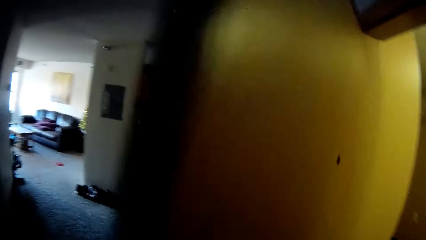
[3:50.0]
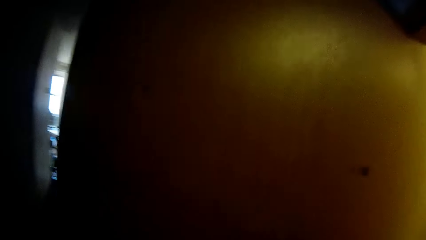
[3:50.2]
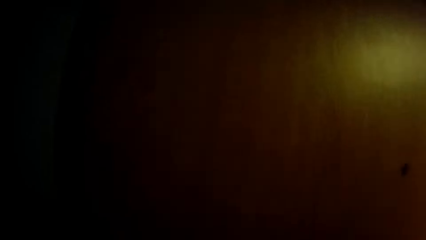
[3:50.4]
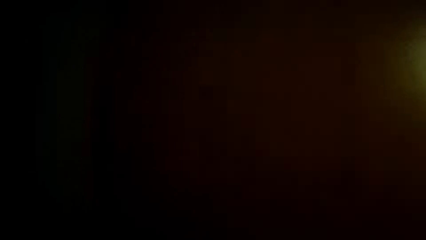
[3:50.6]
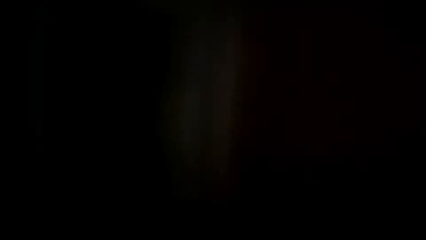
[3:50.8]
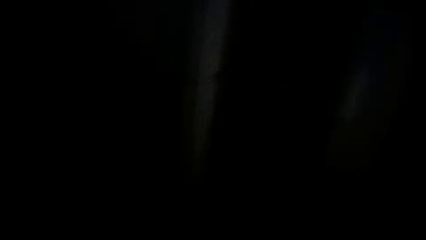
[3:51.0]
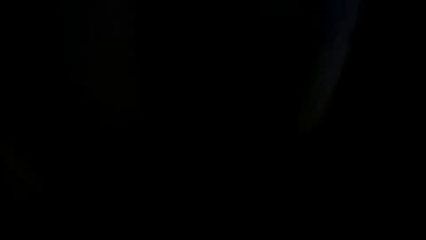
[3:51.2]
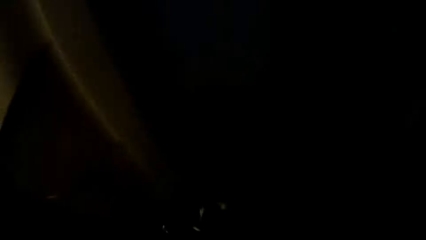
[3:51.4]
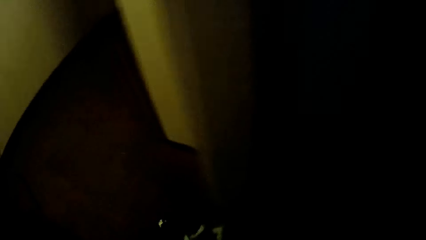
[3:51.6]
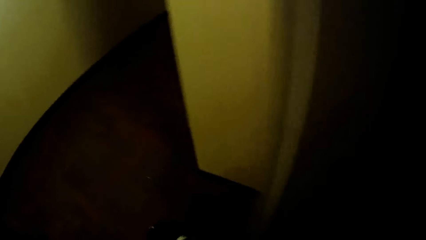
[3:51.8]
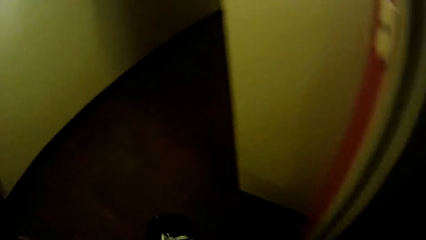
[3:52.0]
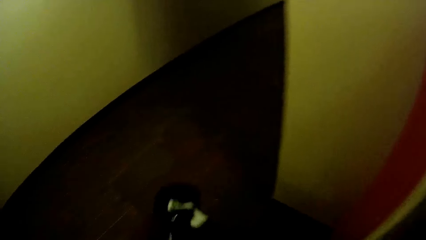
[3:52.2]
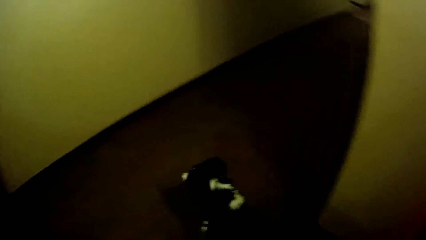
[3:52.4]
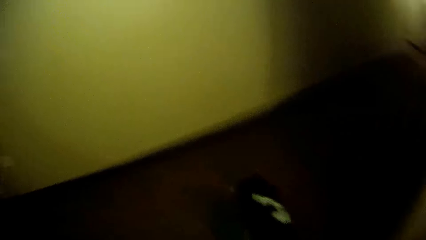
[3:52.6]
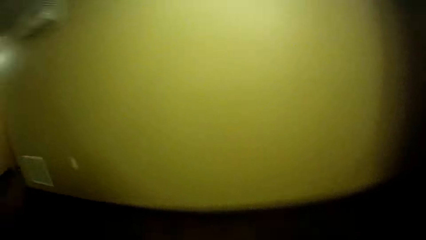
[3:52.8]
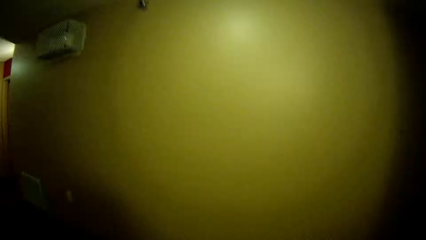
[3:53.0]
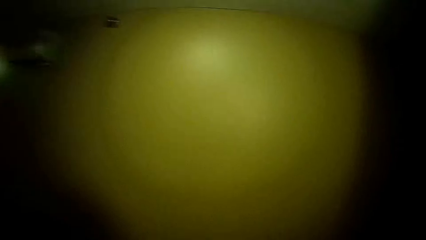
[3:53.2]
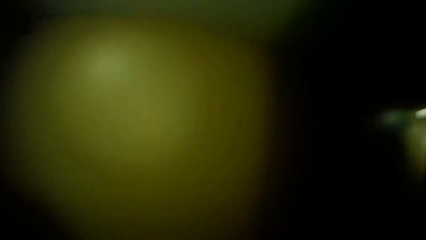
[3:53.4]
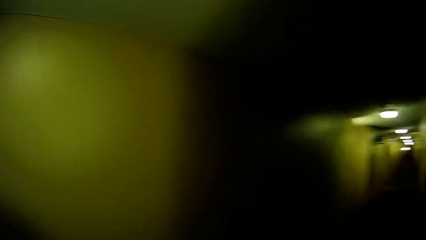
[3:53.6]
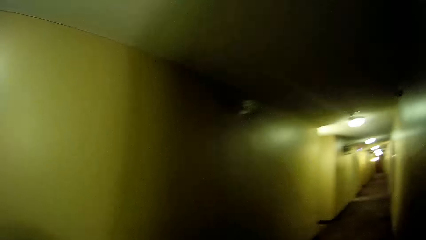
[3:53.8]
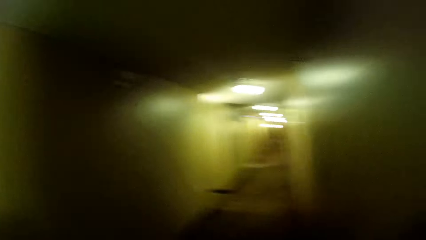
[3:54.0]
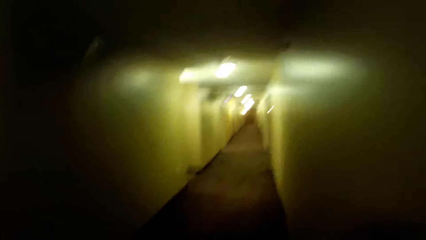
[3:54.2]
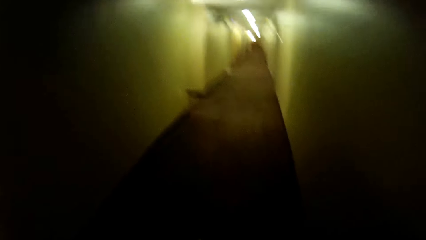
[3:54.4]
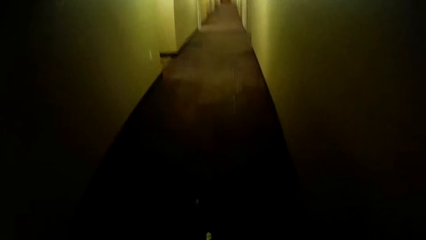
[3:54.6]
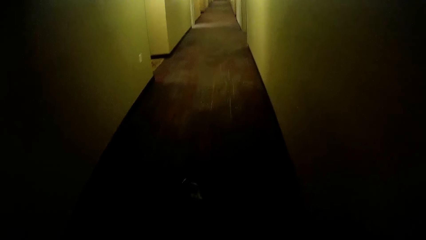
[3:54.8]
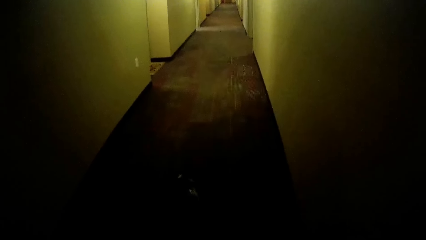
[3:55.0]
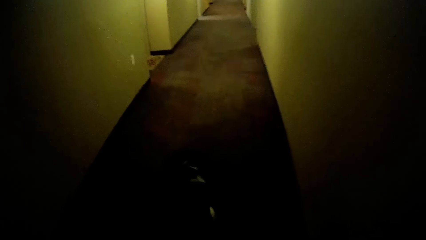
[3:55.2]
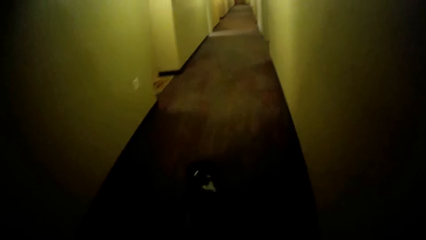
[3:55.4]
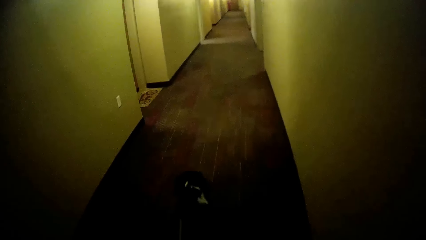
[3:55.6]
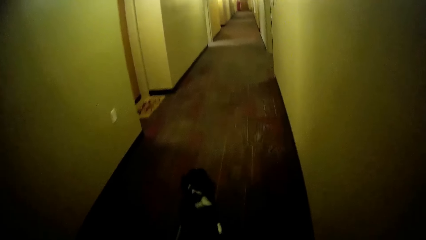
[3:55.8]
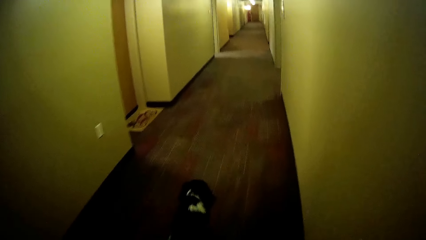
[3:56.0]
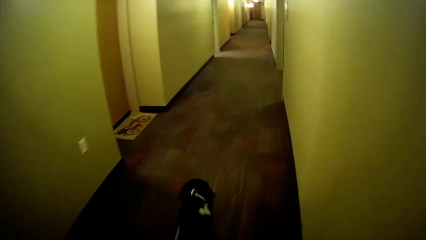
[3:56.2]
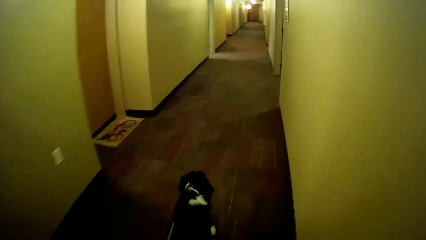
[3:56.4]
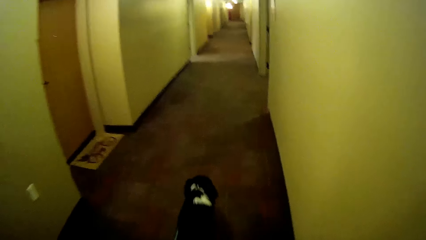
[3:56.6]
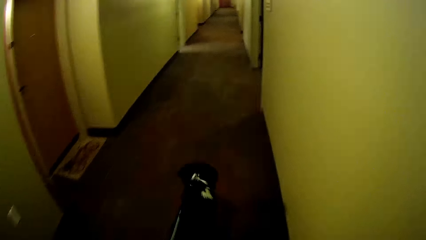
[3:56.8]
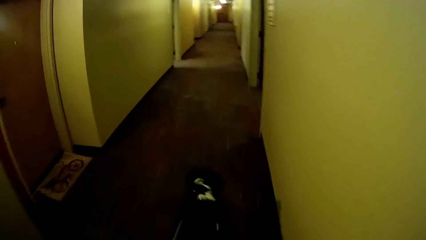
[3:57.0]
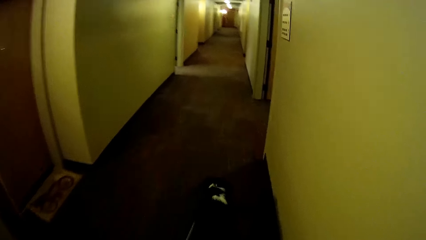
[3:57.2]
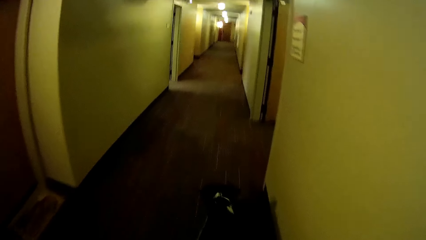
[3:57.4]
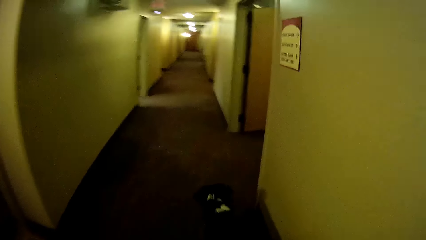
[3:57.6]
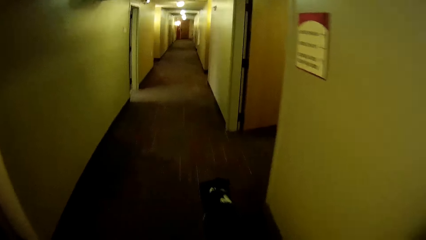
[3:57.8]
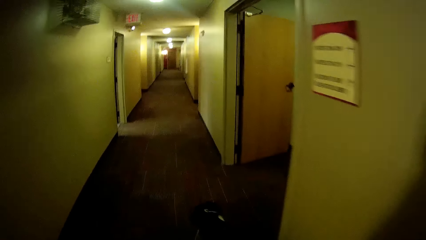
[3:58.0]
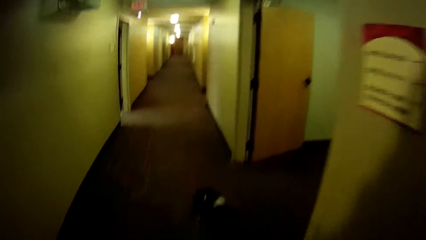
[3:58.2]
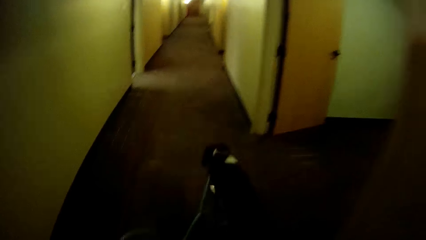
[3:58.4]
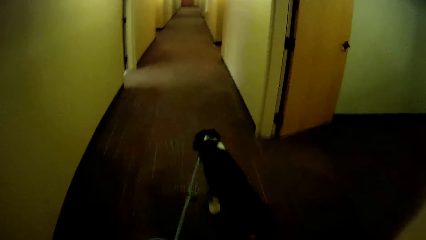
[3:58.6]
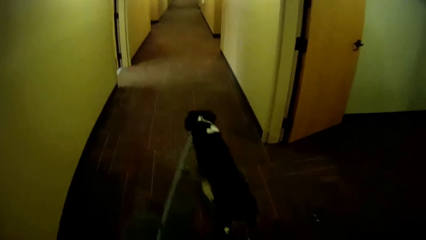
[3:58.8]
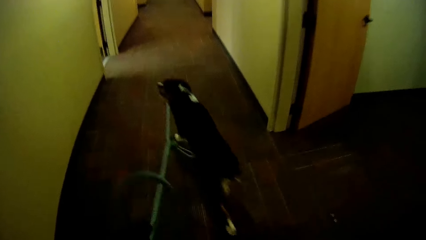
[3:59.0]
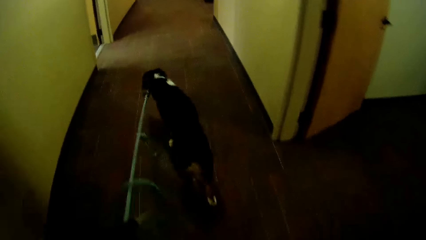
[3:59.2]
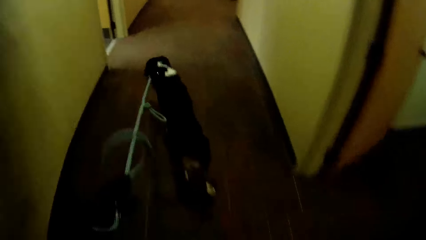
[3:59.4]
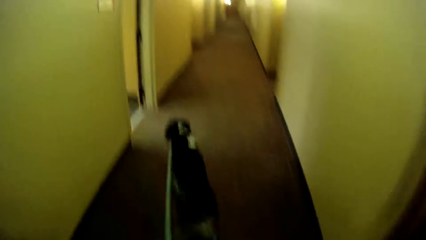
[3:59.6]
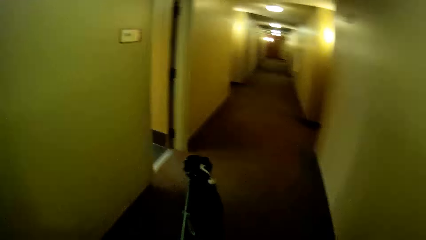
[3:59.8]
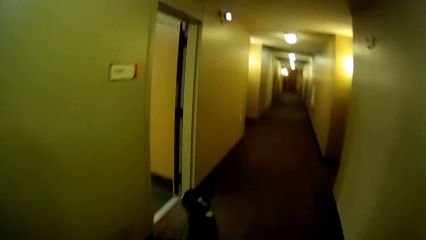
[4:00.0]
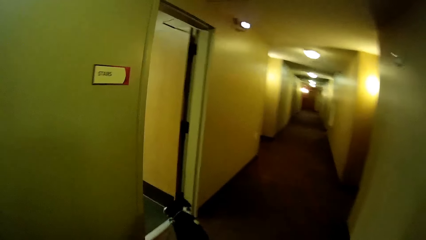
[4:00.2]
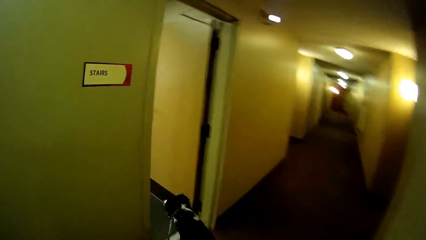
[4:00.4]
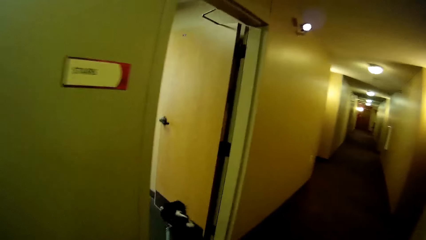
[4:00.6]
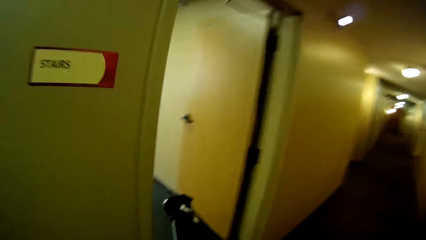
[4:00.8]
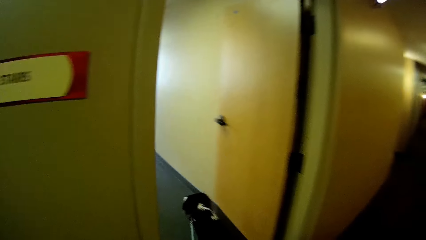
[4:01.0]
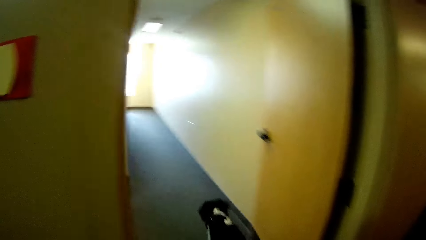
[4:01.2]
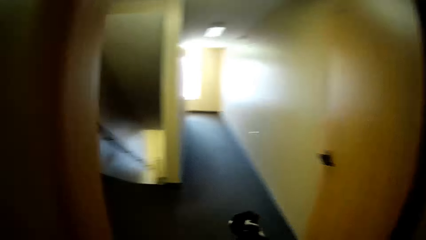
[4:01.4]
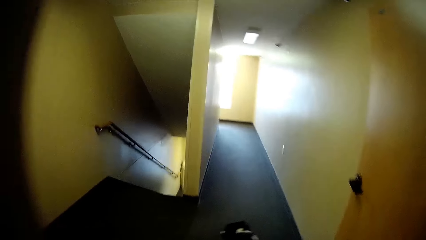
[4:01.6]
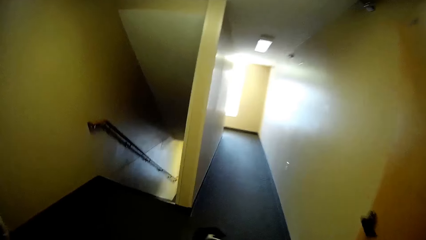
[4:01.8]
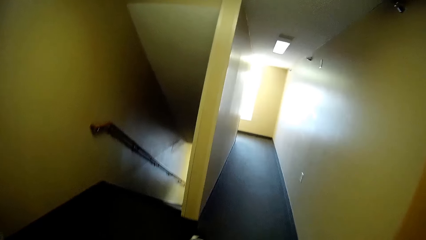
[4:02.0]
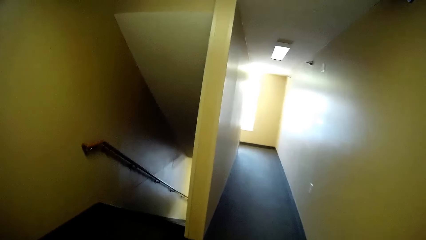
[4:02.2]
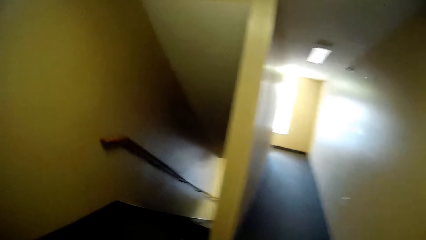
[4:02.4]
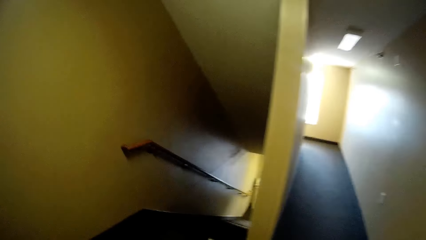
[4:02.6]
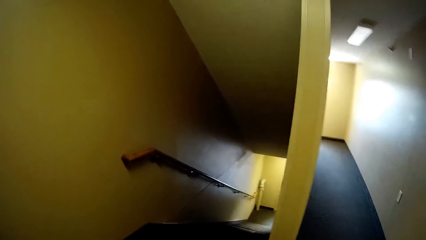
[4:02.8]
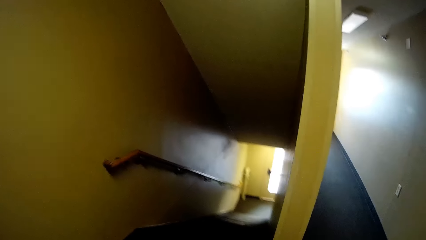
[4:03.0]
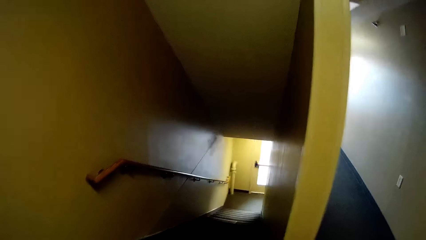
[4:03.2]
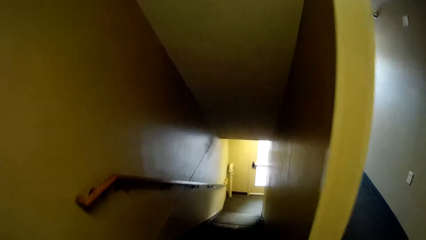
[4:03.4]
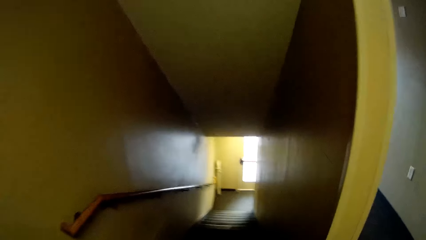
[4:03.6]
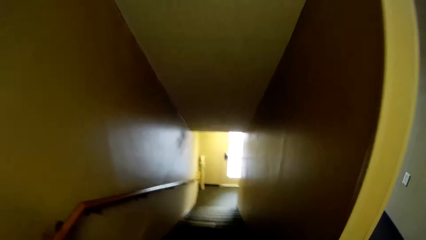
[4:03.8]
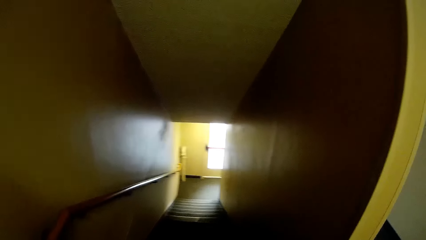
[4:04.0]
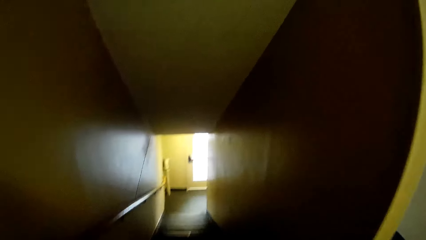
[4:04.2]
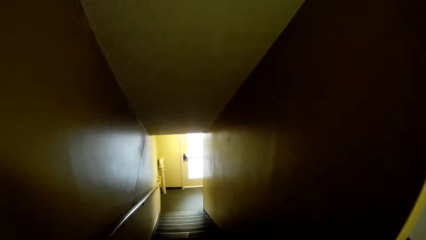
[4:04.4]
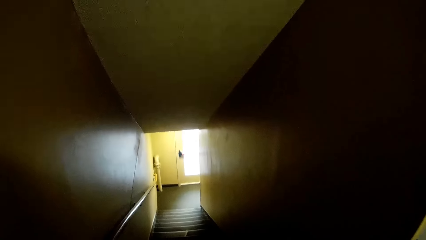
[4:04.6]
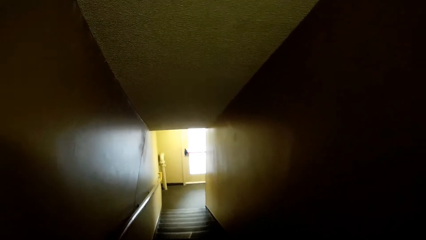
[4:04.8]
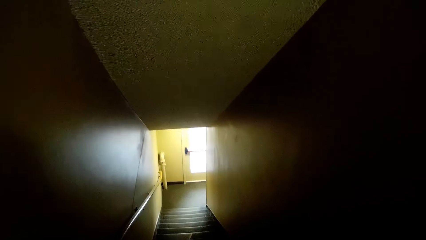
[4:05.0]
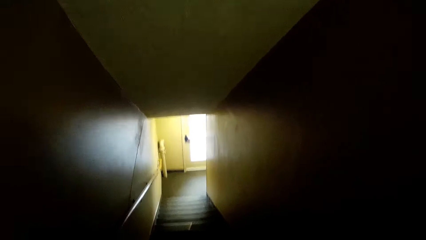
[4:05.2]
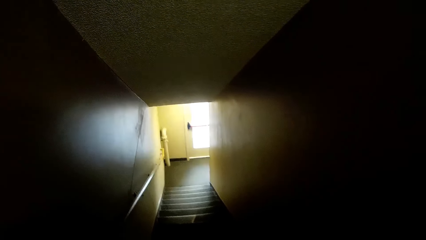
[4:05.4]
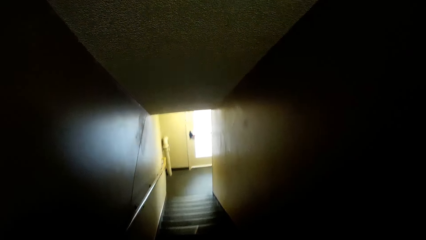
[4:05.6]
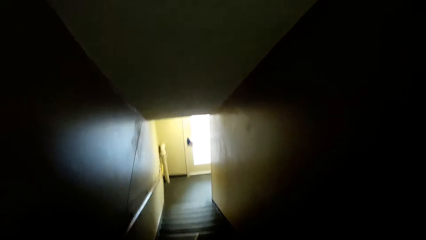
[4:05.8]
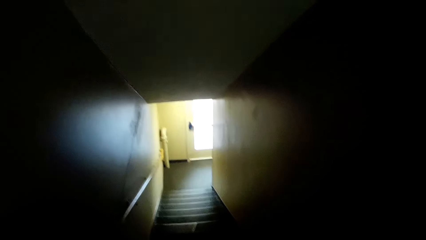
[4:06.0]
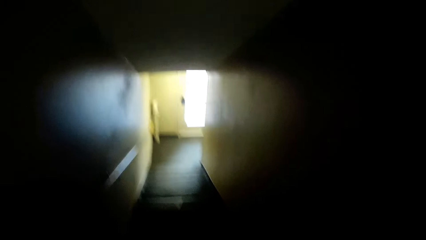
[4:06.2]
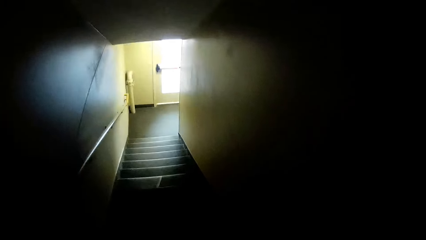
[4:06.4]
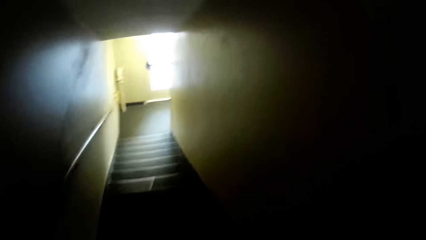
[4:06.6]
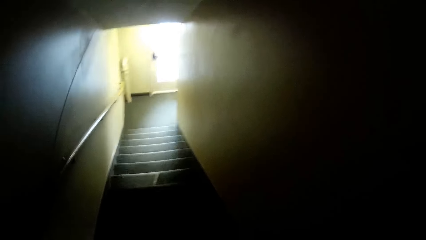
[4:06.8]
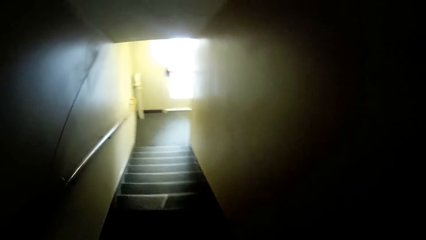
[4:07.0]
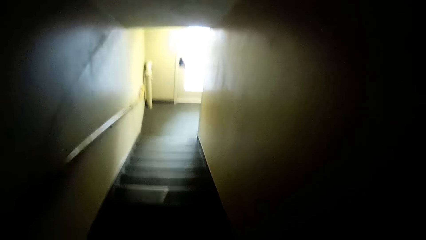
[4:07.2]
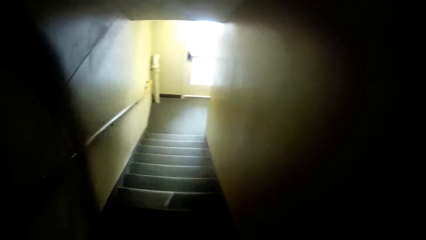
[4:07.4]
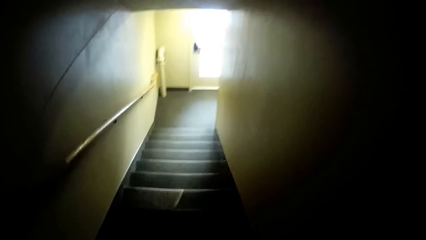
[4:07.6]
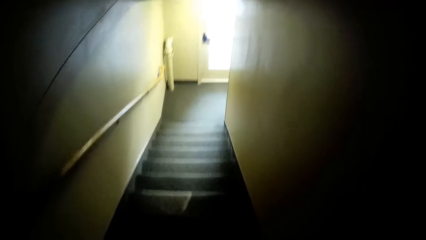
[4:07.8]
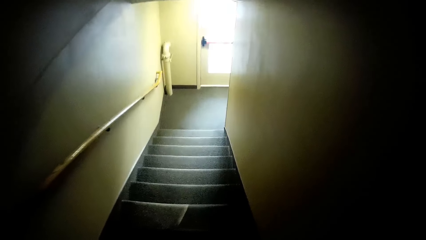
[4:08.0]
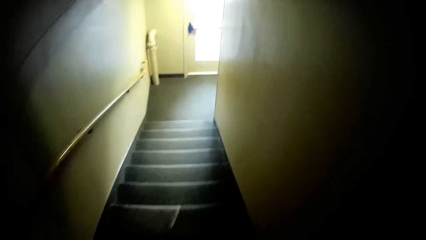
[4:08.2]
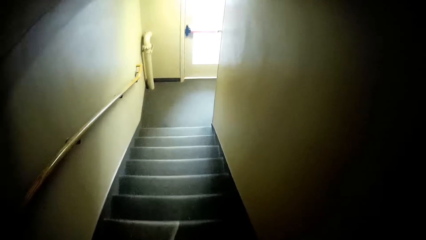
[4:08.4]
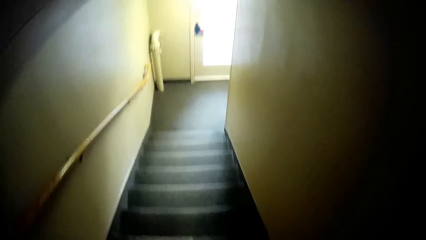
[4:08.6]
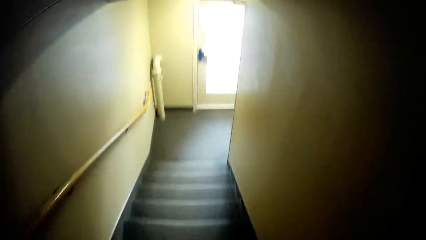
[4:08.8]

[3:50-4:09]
The camera wearer closes the door. They hold the leash. They walk in the house with the dog. They walk downstairs with the dog.
